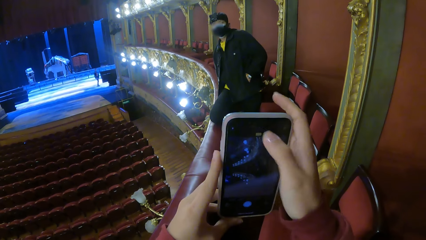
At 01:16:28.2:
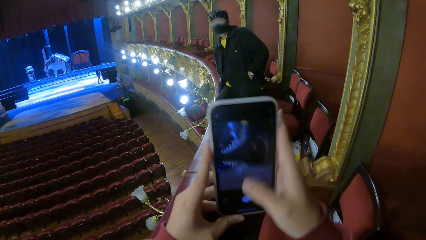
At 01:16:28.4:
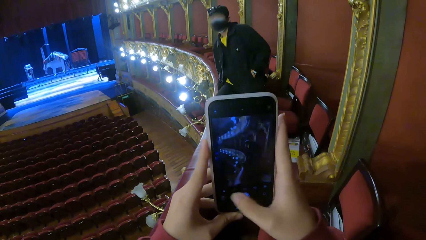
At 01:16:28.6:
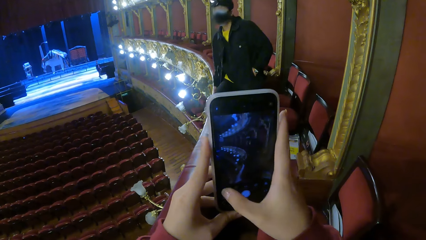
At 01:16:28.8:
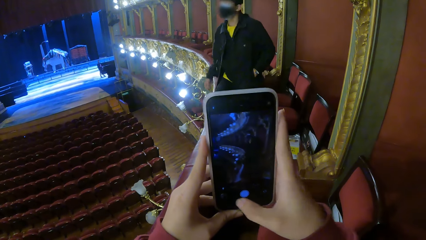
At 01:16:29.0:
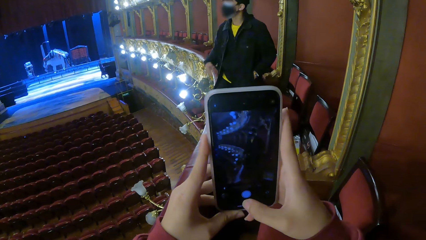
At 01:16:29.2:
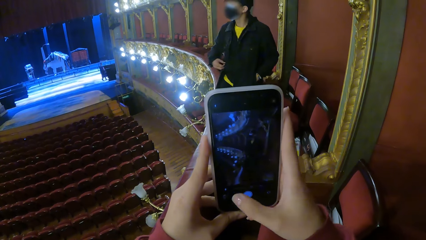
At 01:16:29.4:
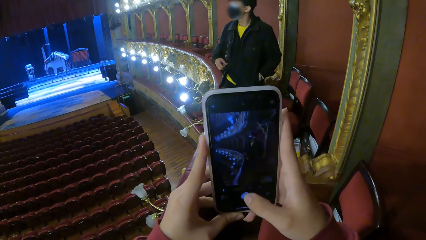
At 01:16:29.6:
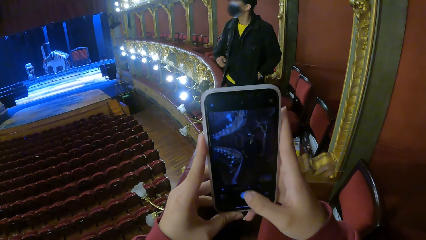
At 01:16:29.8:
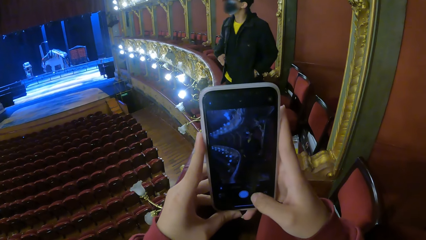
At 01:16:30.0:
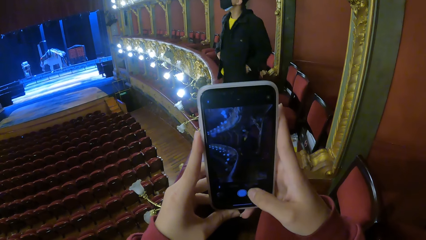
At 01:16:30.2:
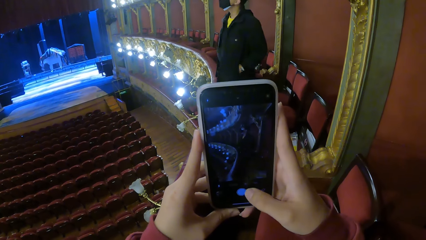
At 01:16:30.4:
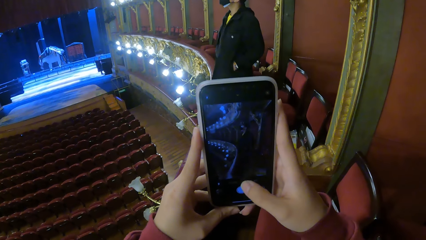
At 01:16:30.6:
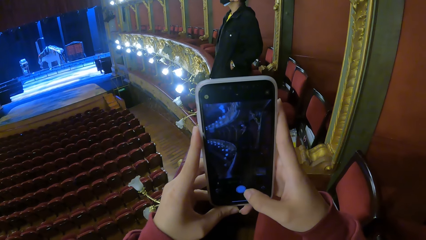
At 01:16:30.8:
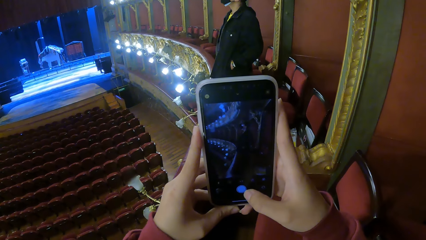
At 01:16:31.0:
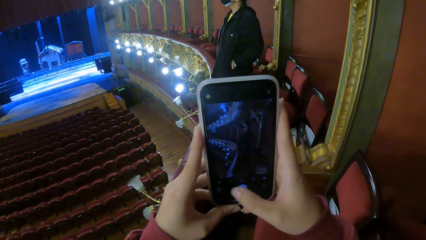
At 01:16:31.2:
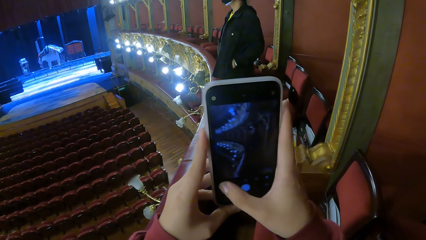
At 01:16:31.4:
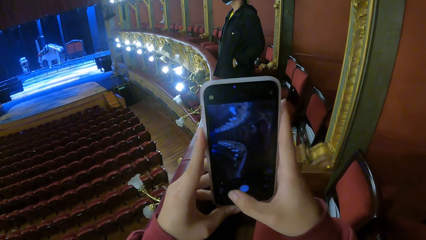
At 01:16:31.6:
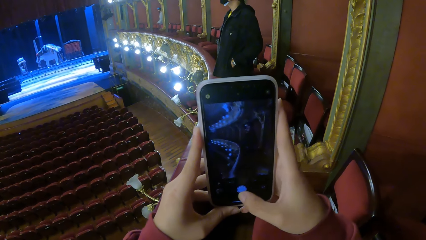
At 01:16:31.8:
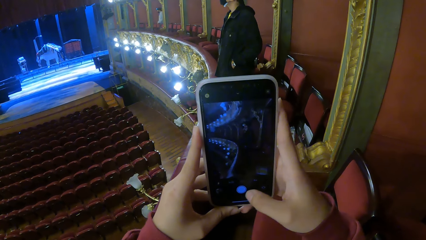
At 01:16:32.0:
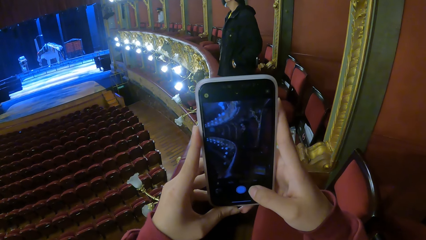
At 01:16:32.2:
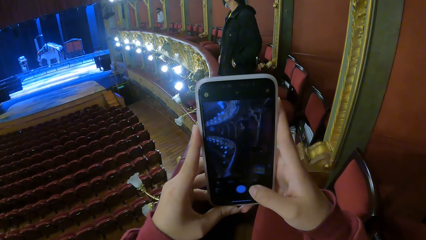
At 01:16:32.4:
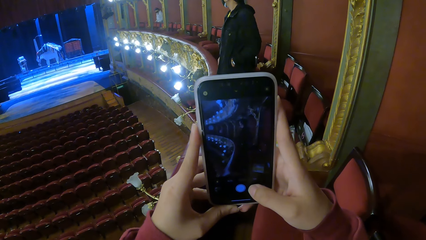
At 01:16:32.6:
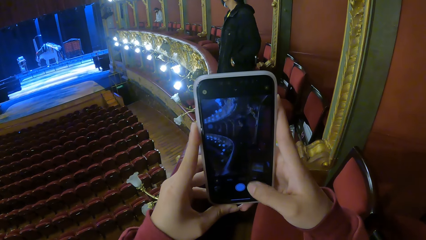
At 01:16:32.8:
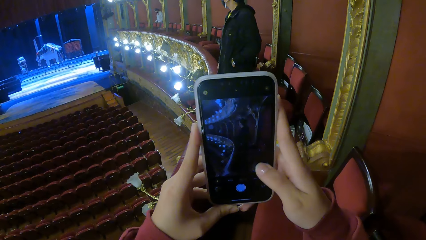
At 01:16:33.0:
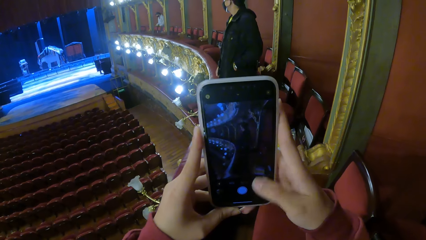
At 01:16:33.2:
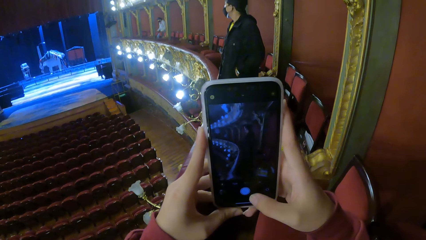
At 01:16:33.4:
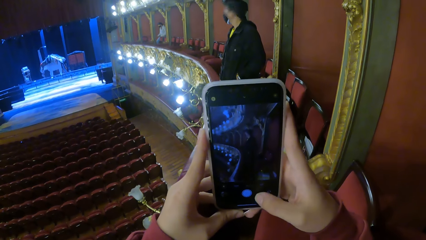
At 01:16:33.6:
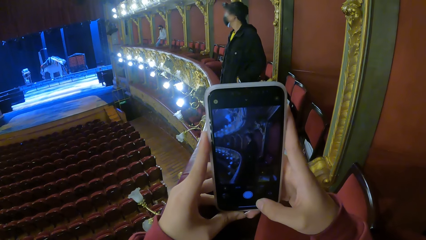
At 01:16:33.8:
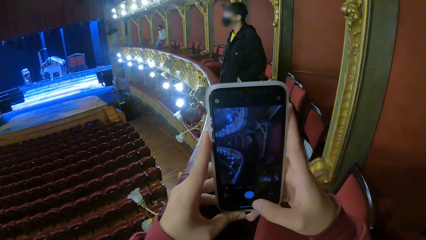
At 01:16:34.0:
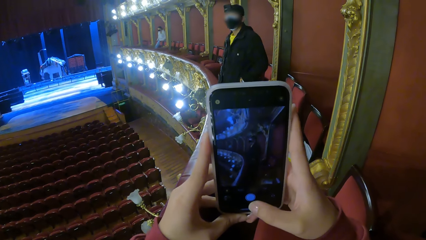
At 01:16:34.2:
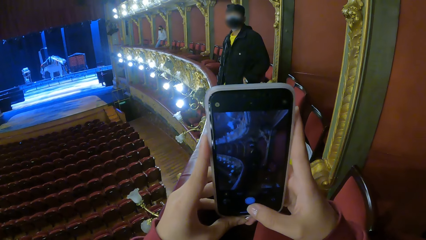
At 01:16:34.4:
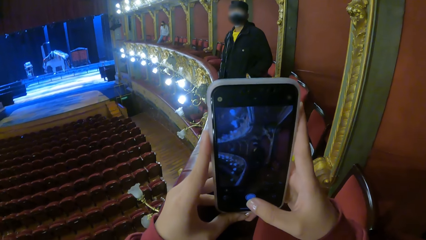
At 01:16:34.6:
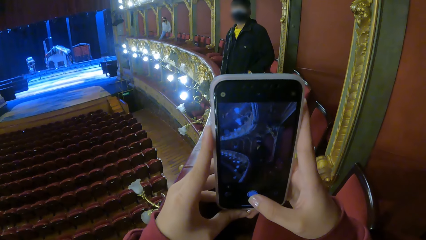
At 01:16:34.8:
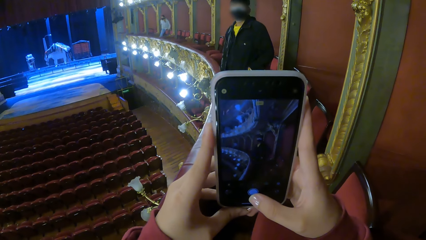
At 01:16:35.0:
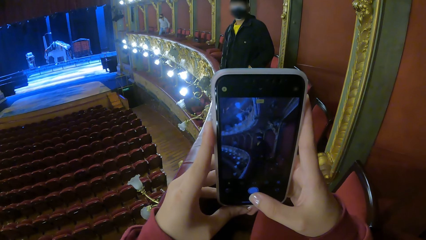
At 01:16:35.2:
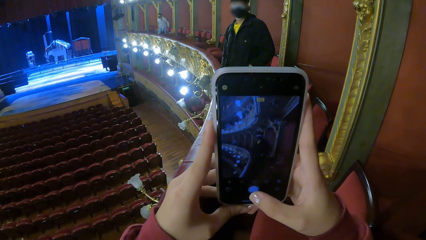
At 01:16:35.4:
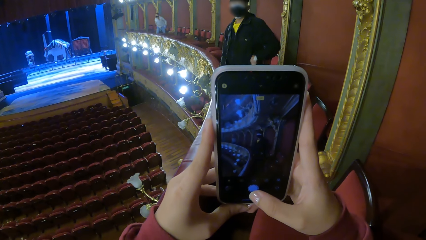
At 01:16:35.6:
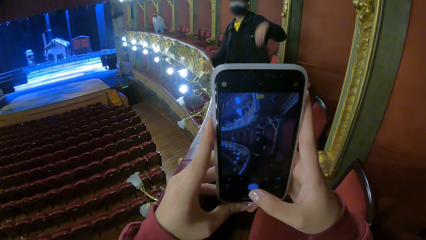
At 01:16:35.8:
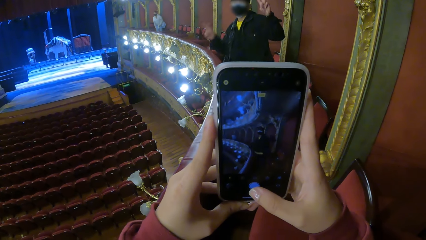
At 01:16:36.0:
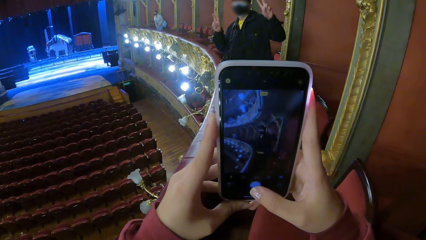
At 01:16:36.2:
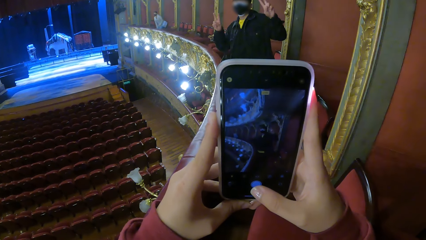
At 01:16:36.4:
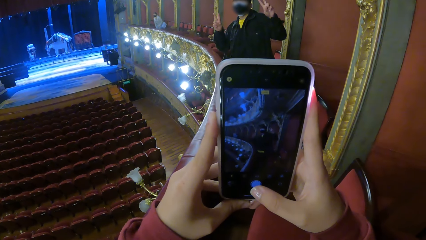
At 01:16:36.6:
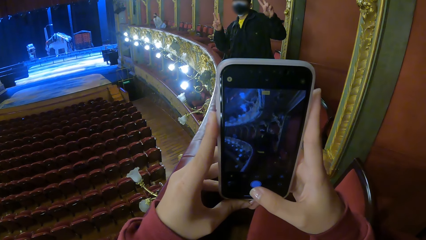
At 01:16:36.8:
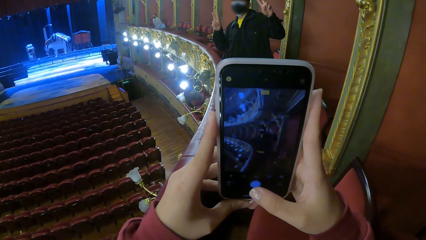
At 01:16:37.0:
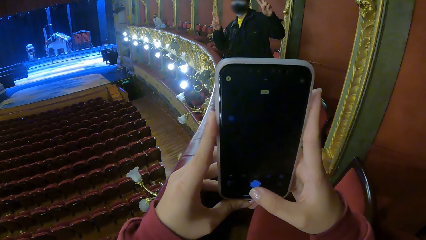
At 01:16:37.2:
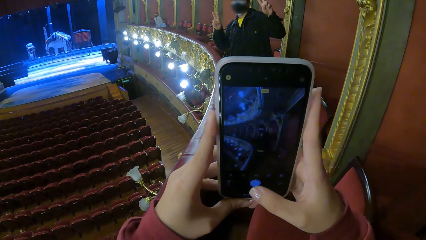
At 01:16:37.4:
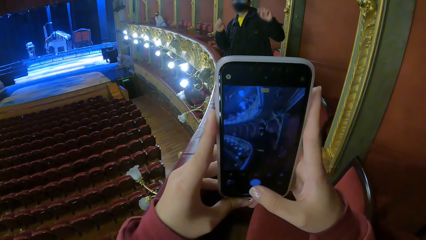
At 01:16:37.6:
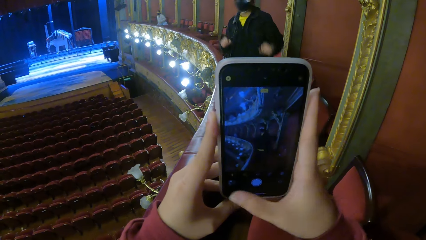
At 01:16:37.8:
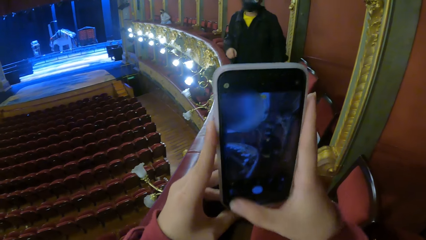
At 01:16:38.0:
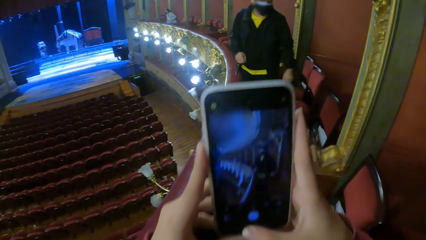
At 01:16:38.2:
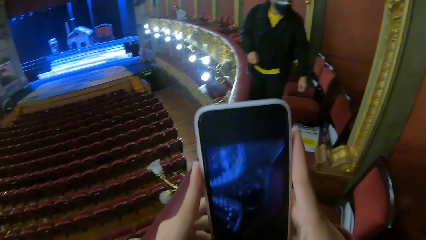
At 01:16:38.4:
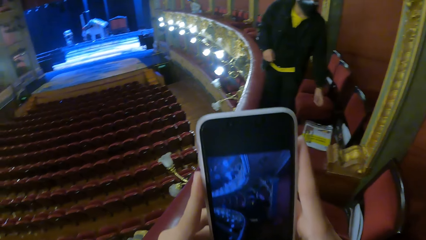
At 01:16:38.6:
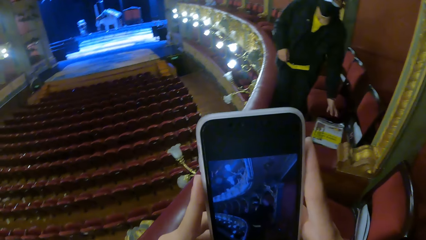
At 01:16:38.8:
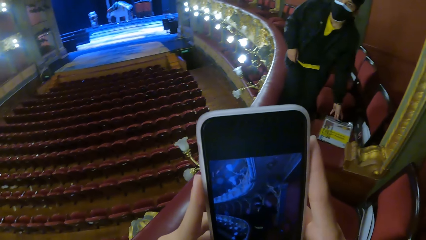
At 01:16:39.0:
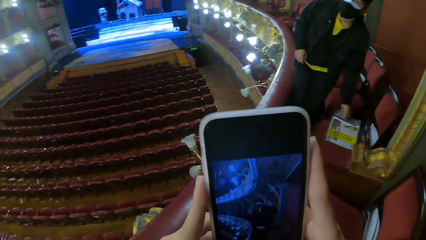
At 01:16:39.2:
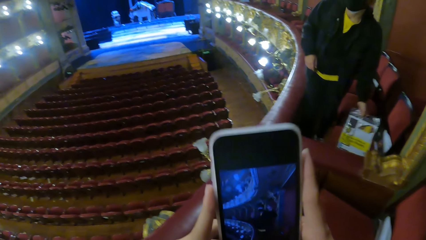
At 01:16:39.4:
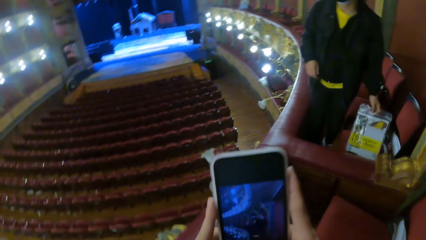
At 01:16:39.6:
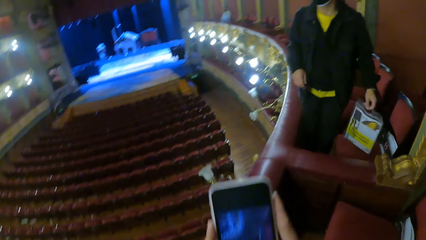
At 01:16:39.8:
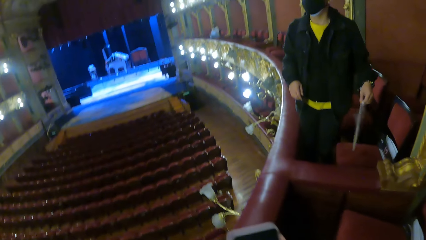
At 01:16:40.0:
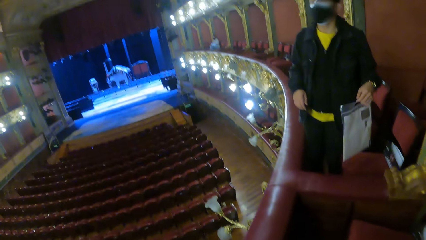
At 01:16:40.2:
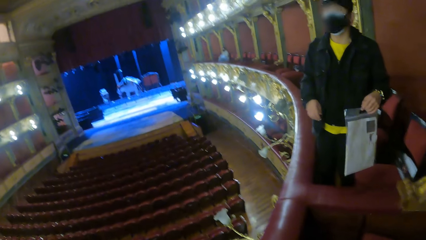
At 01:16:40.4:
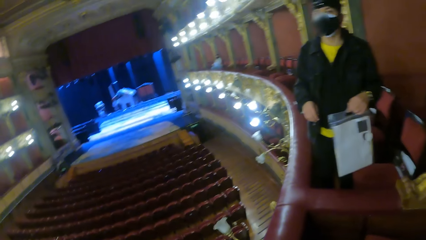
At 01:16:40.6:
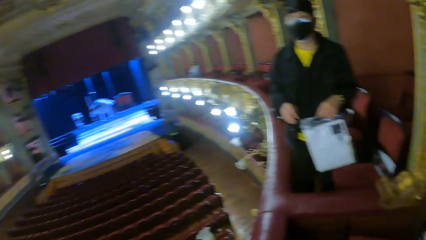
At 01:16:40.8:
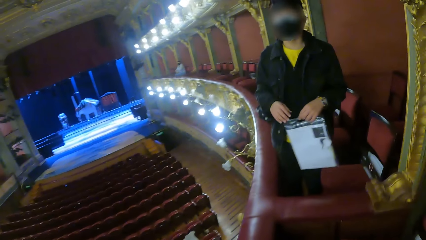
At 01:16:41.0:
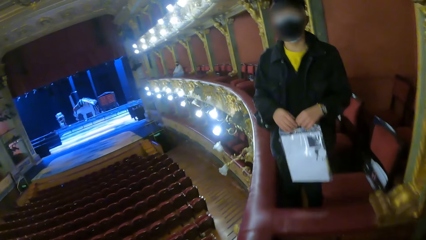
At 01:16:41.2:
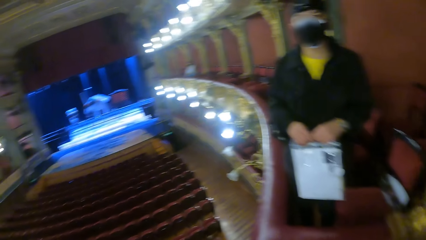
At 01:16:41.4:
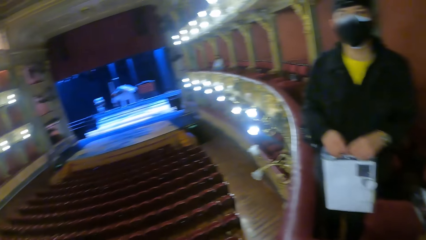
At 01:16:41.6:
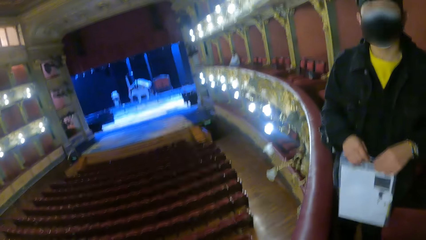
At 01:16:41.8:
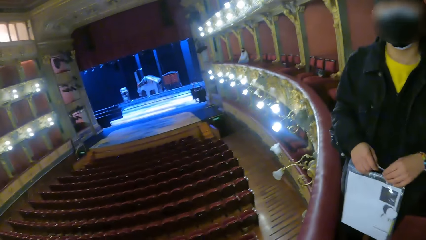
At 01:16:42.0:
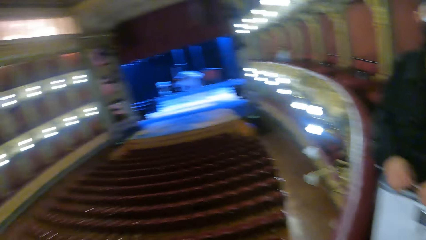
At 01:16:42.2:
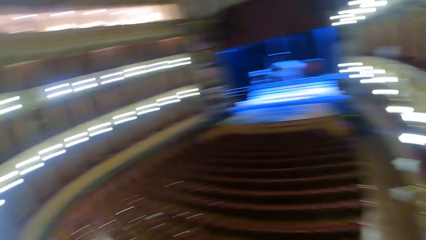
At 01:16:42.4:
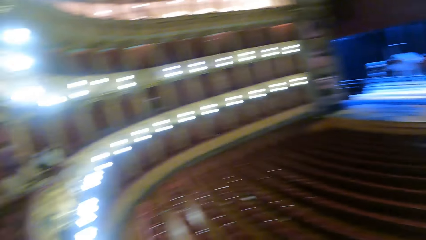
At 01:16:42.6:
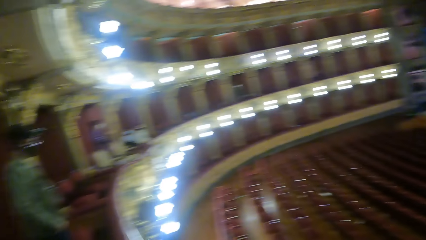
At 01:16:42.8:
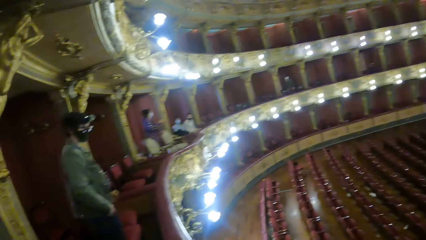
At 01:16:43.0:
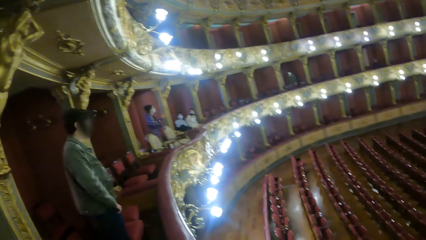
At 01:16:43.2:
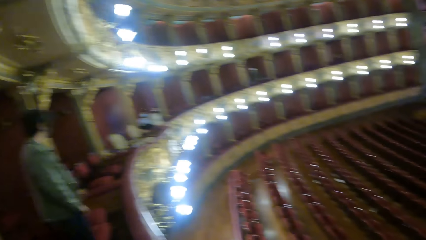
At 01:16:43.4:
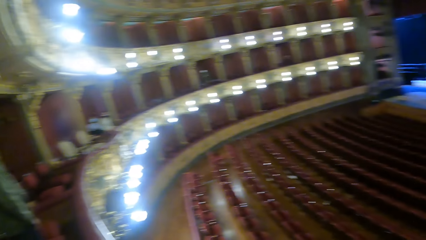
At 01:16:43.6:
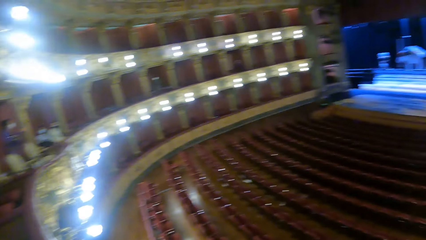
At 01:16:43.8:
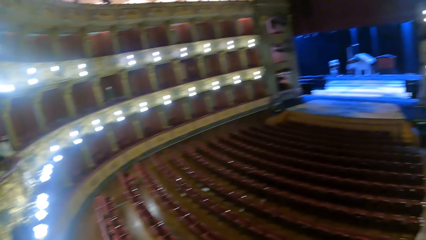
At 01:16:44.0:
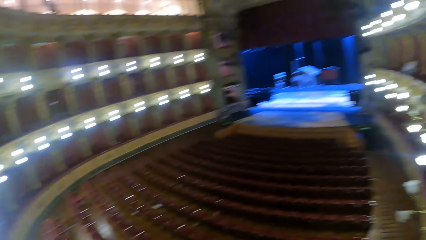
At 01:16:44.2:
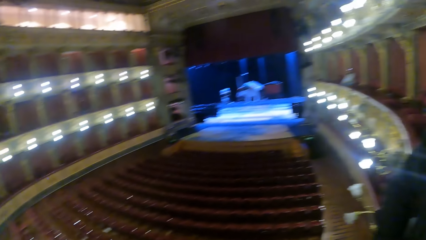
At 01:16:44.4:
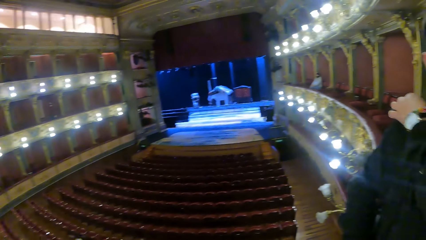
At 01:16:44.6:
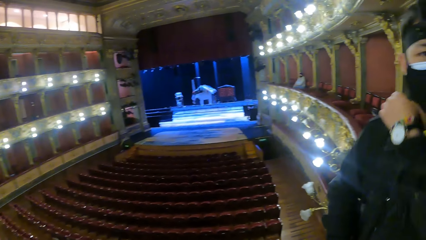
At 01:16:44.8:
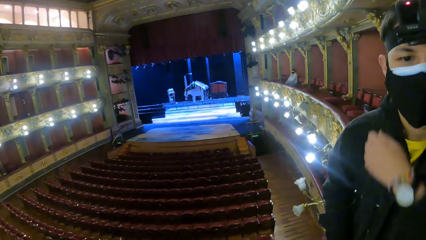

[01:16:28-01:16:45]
The man raises both hands. He picks up the ziploc bag on the chair with his left hand. He holds the ziploc bag with both hands.
